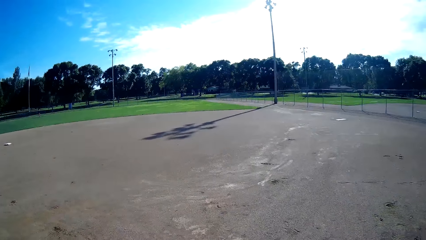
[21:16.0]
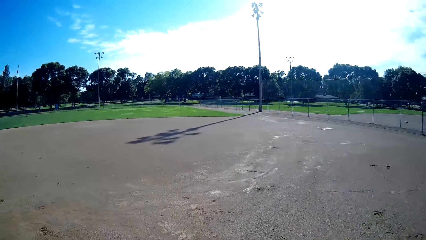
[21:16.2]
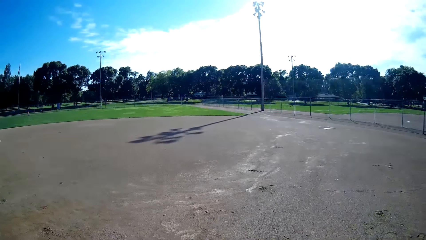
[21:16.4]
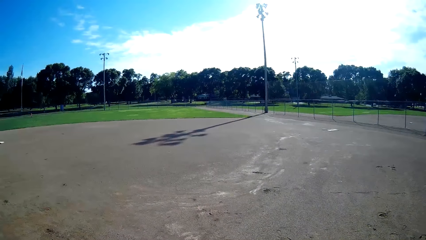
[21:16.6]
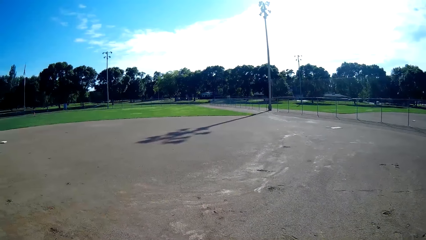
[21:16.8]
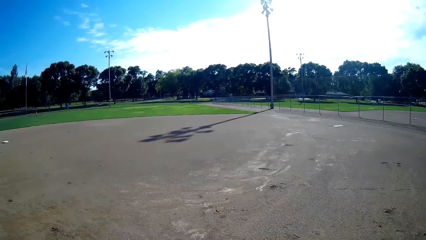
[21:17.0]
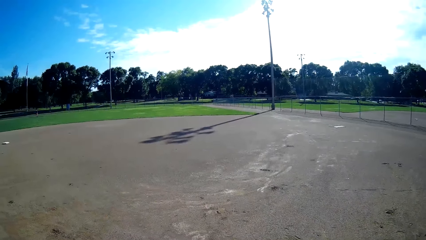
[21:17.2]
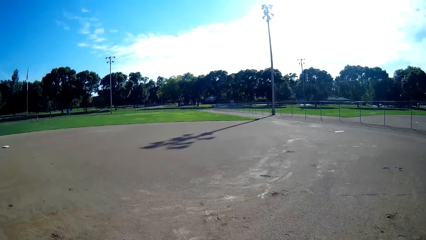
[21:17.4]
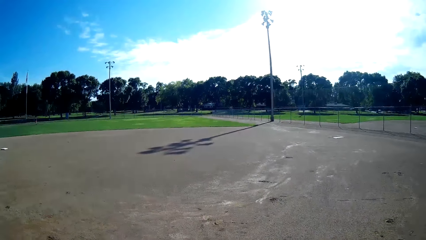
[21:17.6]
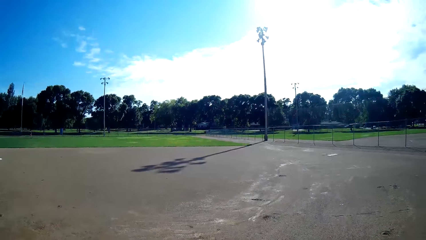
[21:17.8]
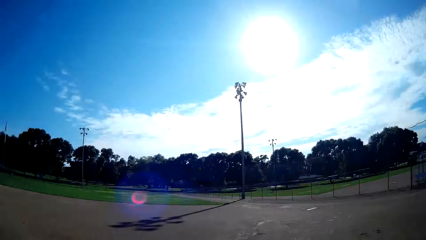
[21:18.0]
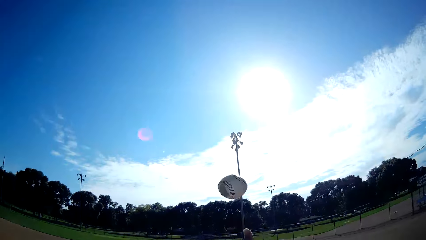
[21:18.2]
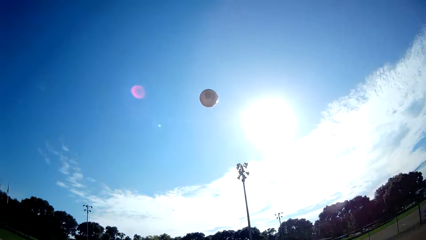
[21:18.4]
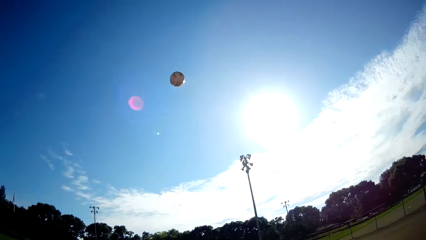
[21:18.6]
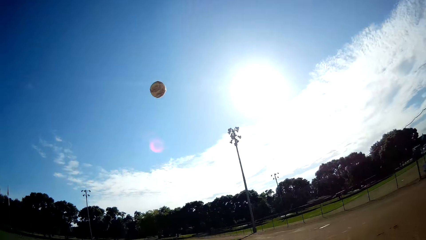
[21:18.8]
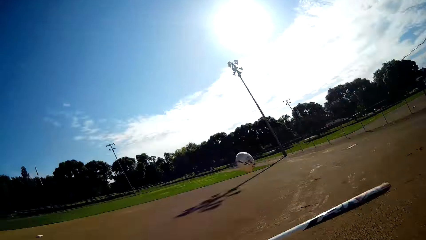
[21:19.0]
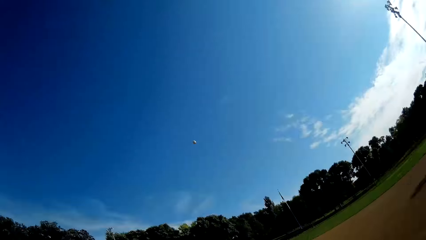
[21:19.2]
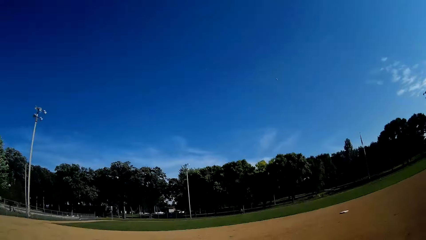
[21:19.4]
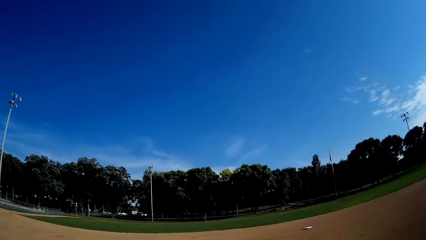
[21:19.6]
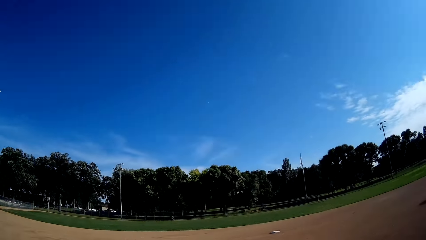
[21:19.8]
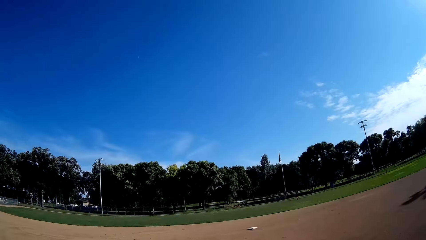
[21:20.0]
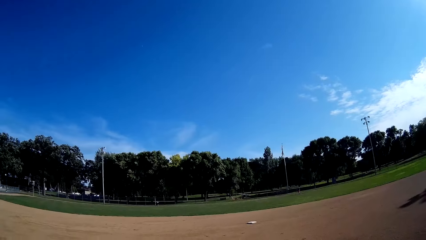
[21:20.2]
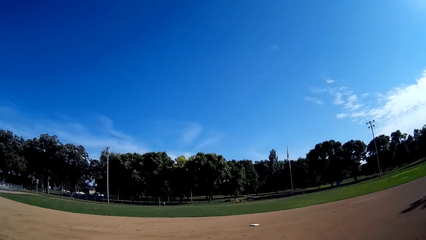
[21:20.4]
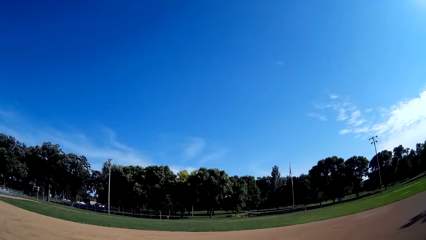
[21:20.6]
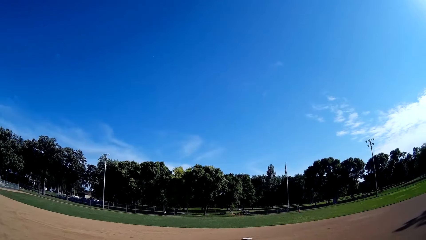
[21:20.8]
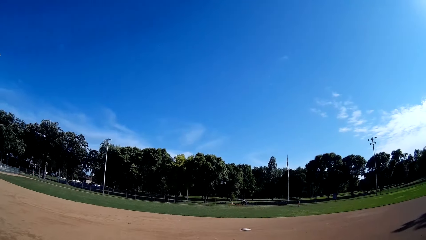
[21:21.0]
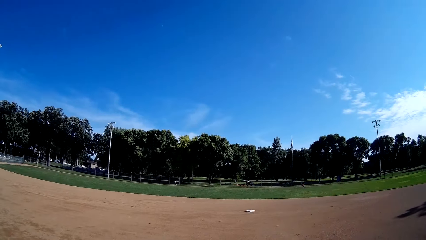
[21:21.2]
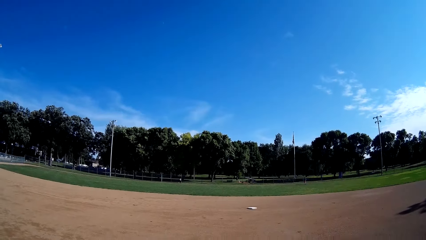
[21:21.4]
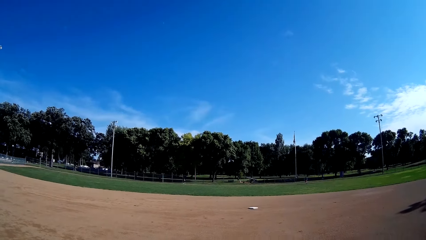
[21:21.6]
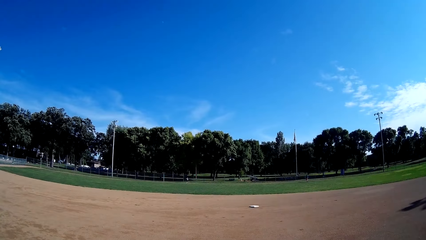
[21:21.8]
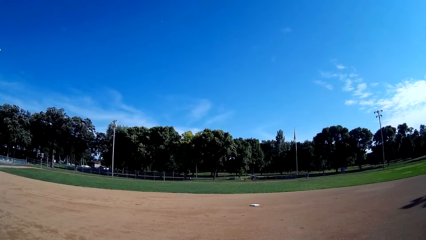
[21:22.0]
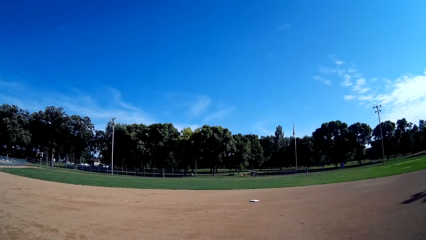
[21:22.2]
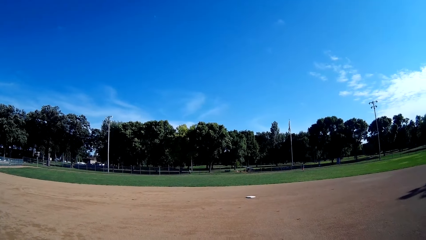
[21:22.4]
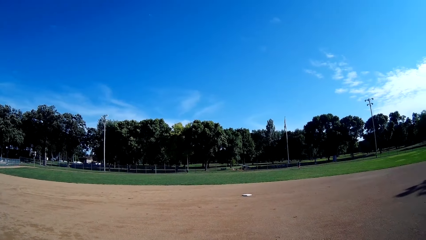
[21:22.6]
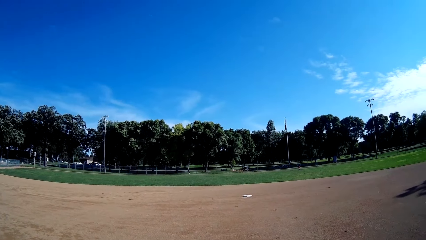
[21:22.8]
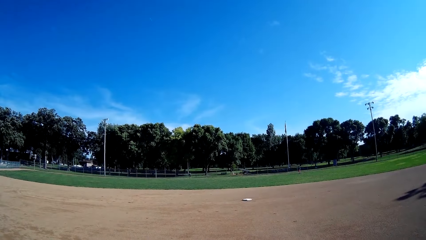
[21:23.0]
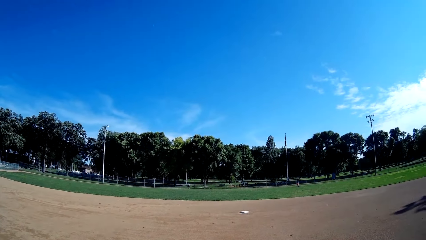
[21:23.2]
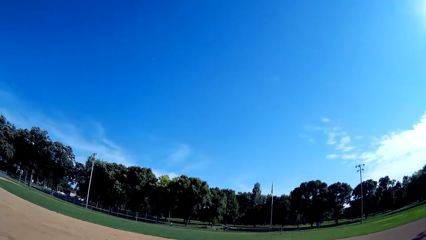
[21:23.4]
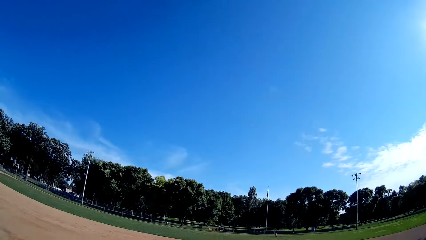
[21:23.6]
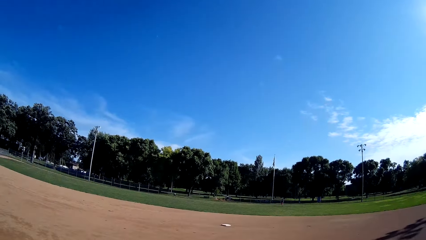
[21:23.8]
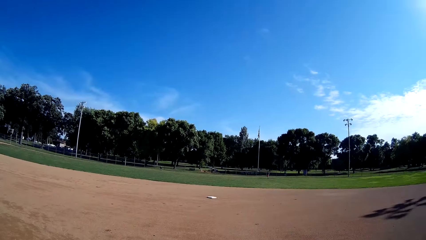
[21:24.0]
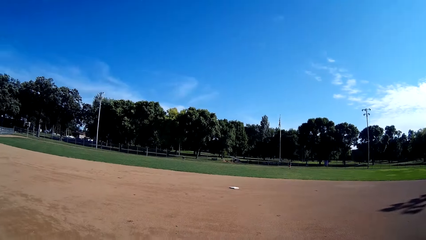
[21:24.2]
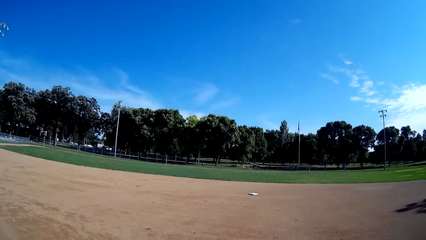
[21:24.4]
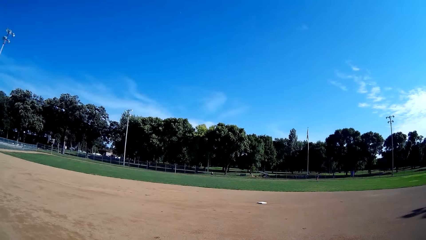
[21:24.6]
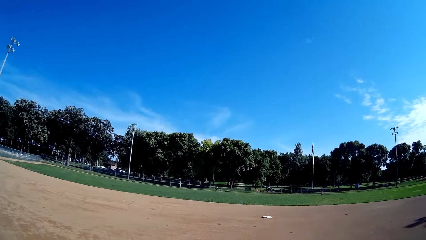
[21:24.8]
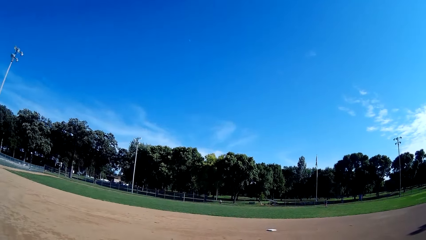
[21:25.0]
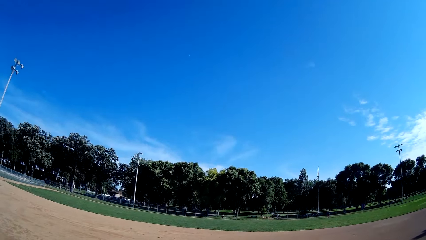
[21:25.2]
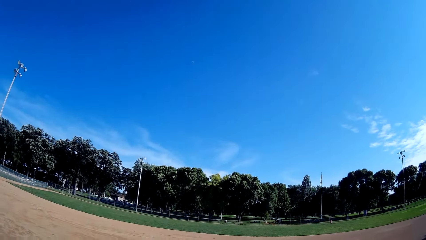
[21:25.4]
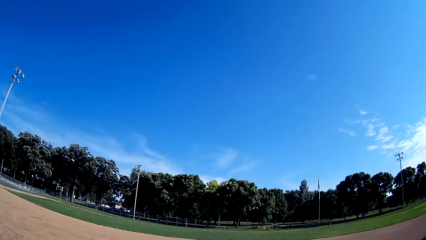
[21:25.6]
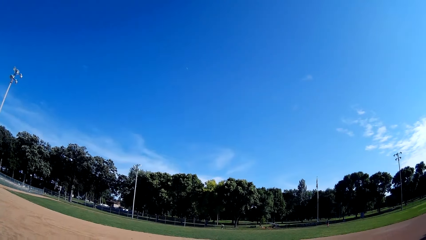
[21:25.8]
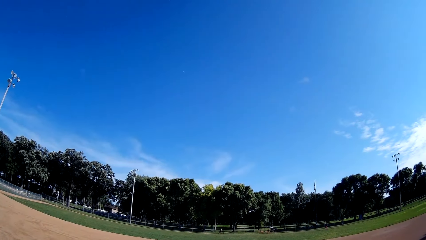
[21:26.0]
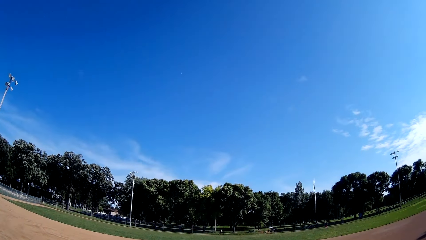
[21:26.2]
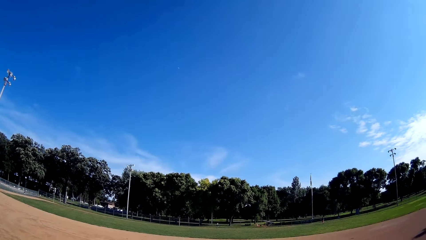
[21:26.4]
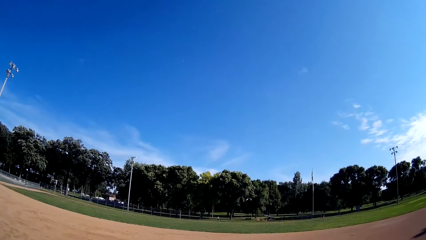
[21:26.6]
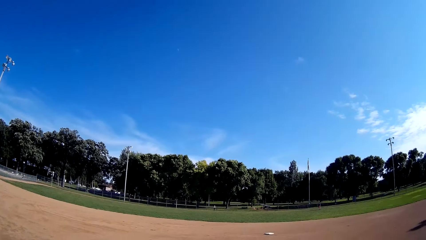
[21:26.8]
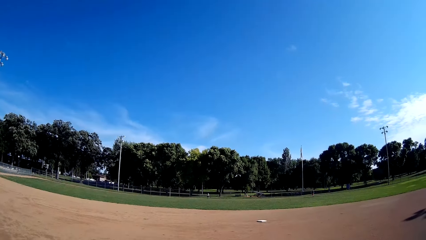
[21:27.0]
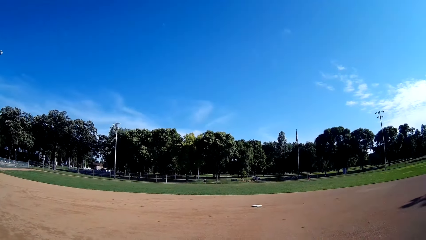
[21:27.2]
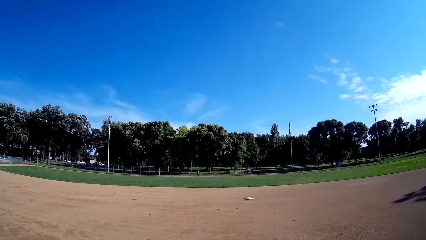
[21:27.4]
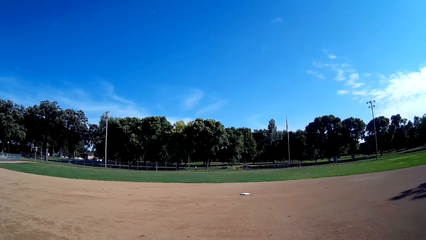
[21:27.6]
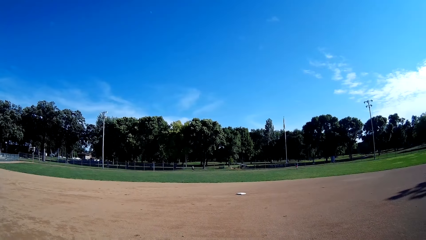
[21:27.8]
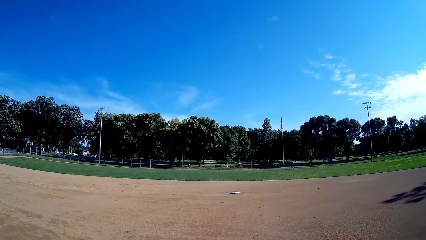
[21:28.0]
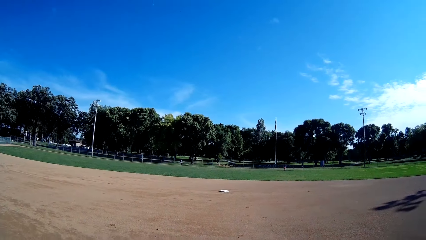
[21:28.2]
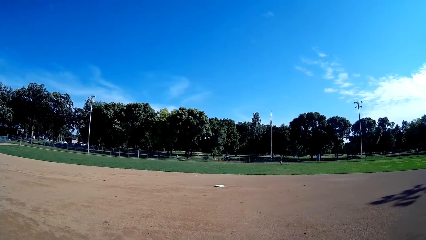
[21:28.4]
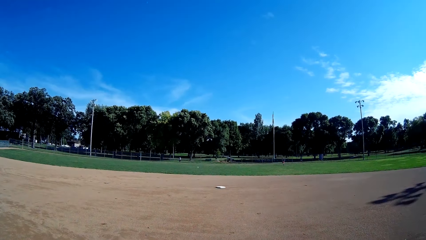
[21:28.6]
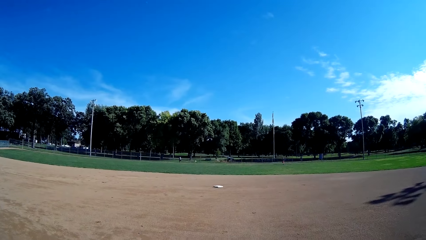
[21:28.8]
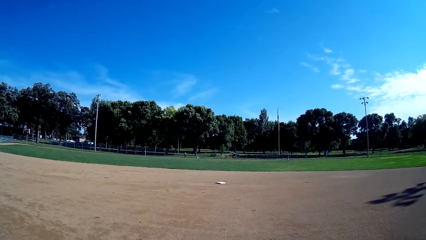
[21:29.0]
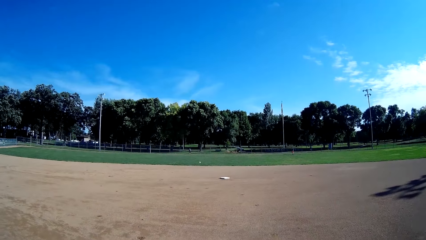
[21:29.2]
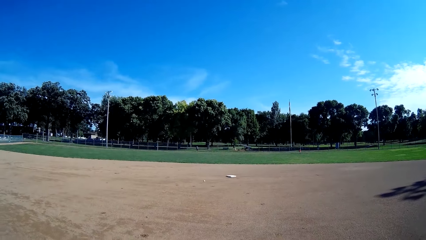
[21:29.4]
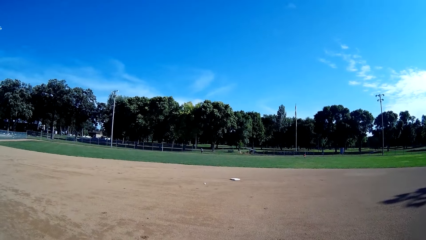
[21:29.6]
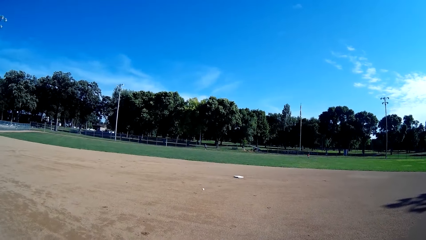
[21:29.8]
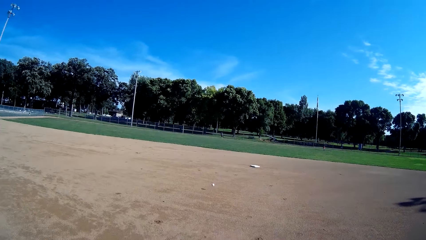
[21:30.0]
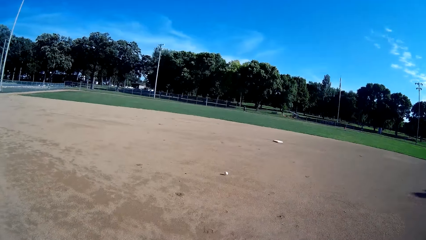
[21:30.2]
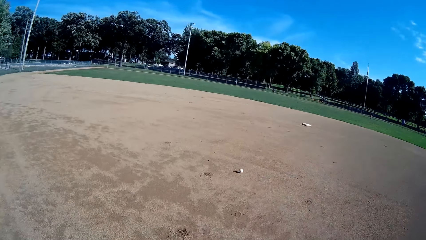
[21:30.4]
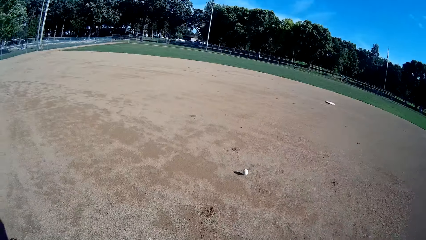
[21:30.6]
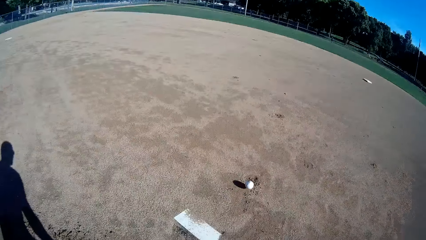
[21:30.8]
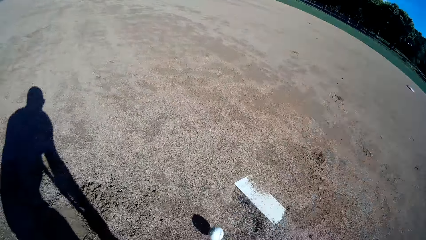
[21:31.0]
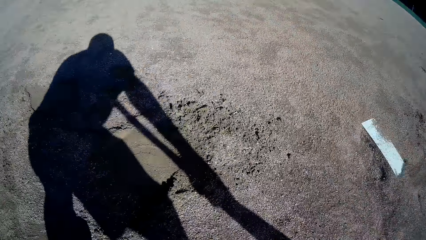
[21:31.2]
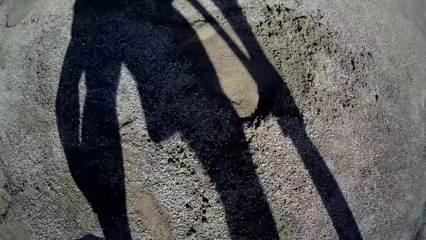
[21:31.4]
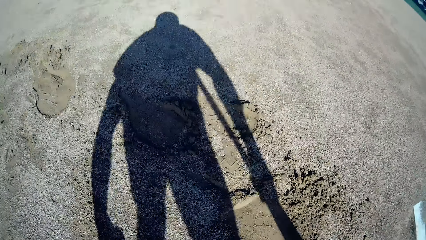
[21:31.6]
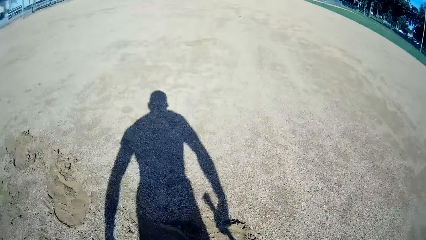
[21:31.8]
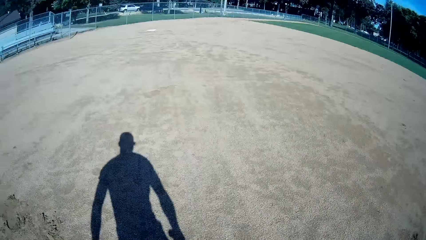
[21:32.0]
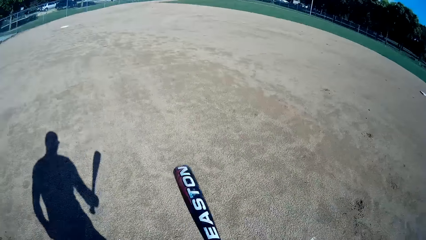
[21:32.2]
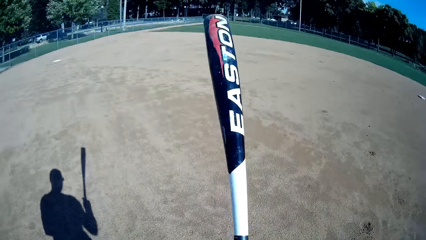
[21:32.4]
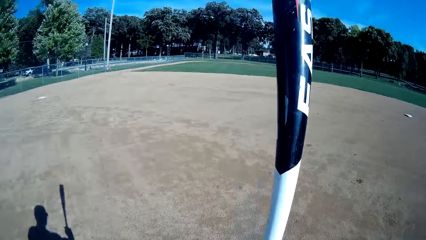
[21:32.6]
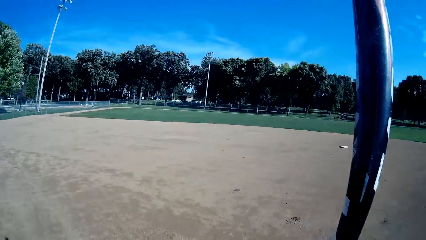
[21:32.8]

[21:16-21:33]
The camera wearer throws the baseball. They hit the baseball with the baseball bat towards the man. They stare around. The man runs towards the baseball, picks up the baseball and throws the baseball. The man throws the baseball to the camera wearer. The camera wearer picks up the baseball. They catch the baseball.
